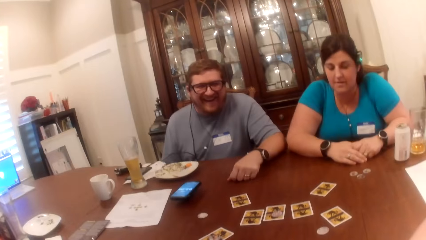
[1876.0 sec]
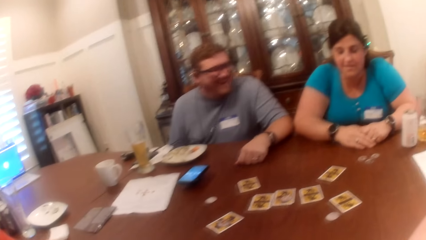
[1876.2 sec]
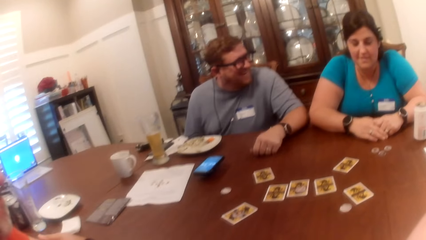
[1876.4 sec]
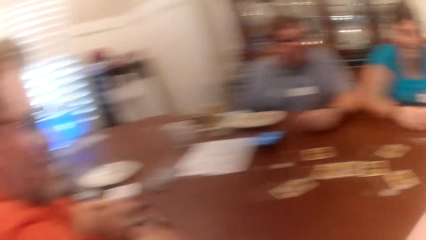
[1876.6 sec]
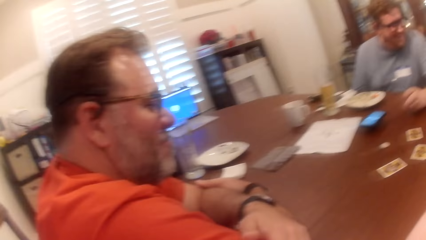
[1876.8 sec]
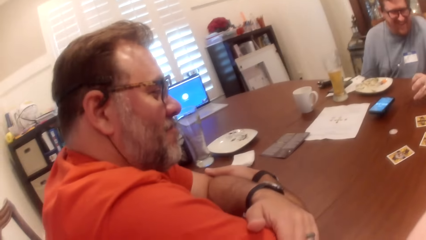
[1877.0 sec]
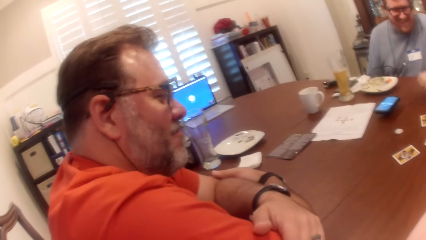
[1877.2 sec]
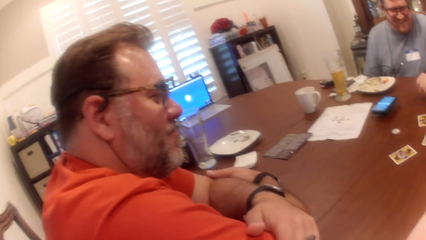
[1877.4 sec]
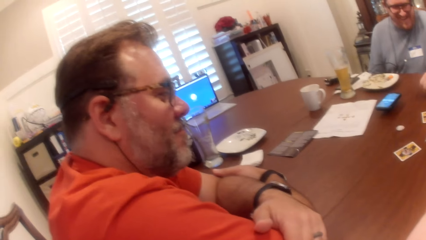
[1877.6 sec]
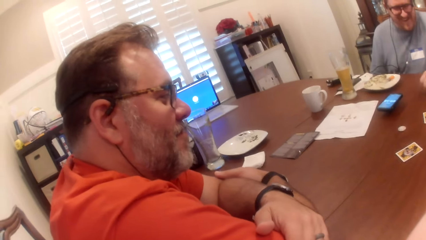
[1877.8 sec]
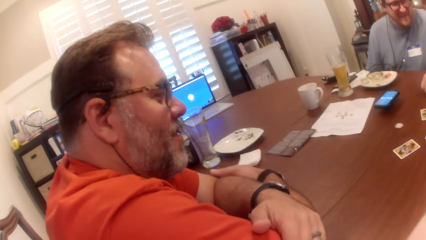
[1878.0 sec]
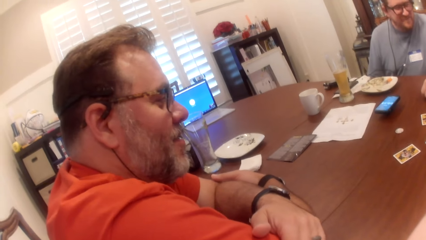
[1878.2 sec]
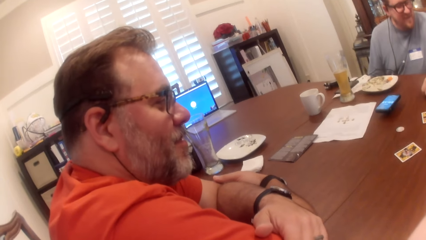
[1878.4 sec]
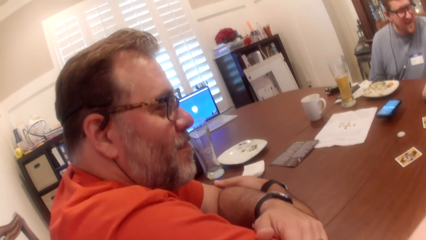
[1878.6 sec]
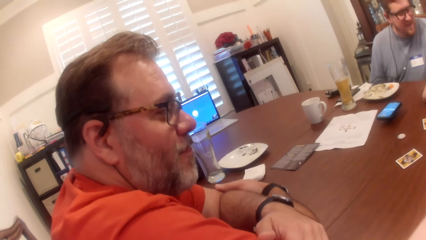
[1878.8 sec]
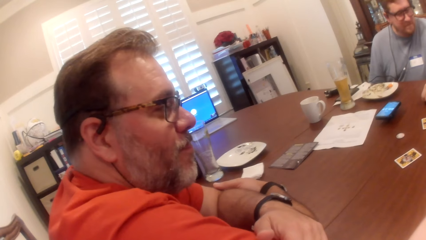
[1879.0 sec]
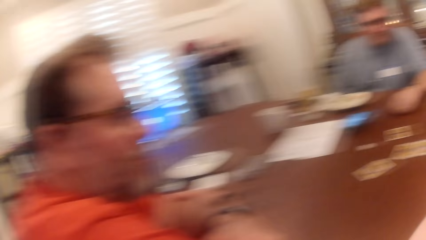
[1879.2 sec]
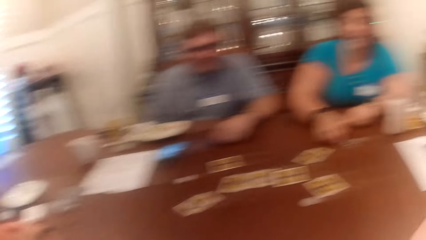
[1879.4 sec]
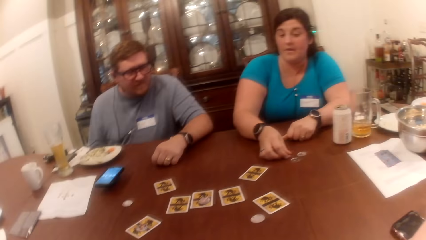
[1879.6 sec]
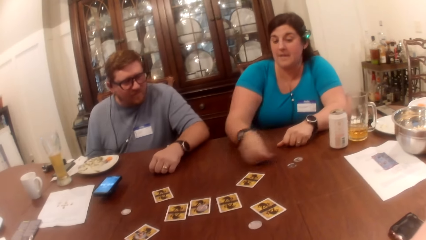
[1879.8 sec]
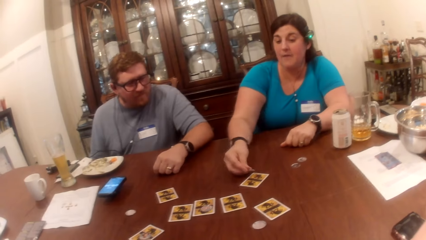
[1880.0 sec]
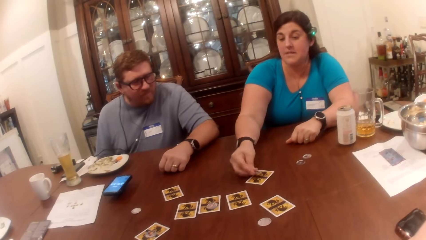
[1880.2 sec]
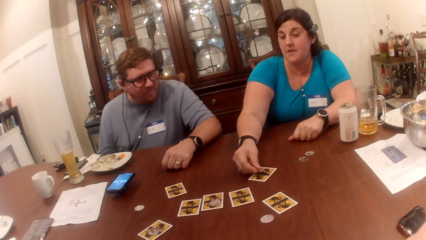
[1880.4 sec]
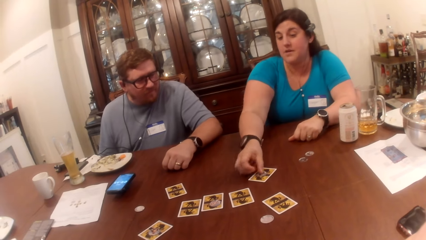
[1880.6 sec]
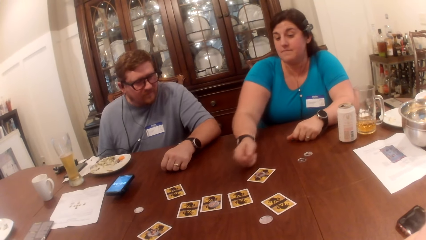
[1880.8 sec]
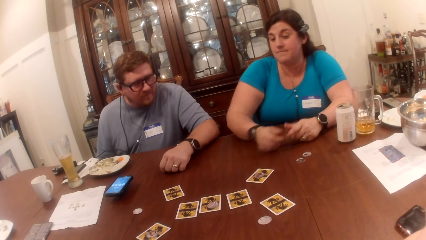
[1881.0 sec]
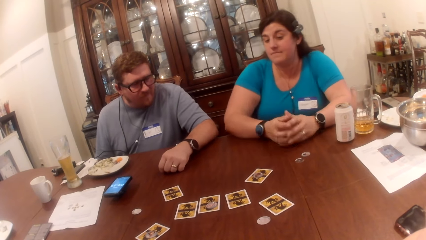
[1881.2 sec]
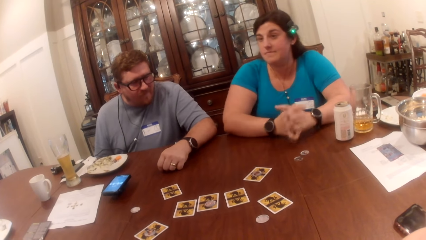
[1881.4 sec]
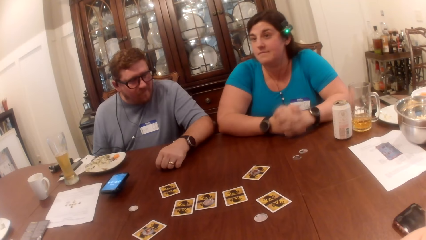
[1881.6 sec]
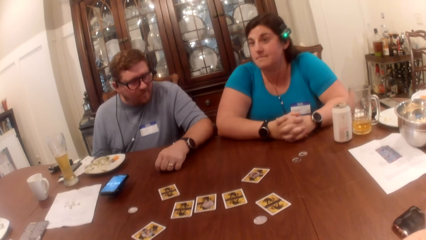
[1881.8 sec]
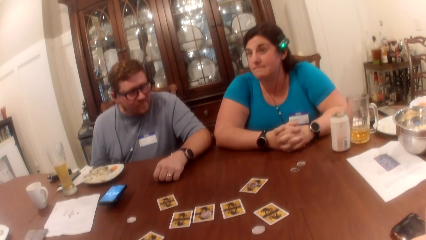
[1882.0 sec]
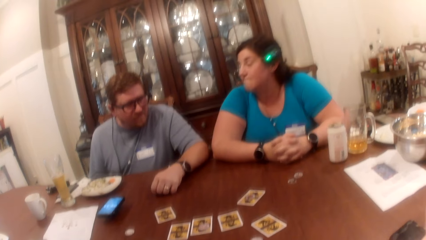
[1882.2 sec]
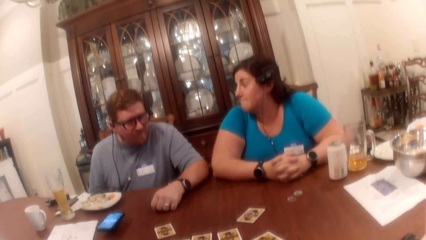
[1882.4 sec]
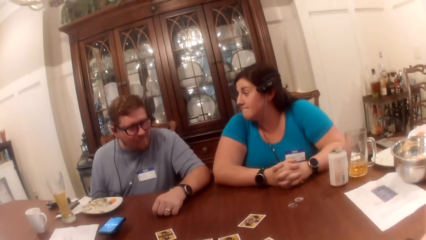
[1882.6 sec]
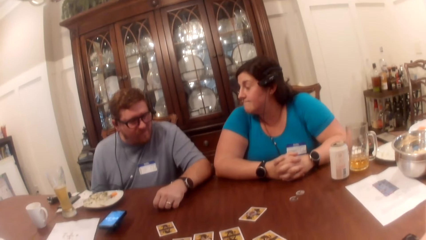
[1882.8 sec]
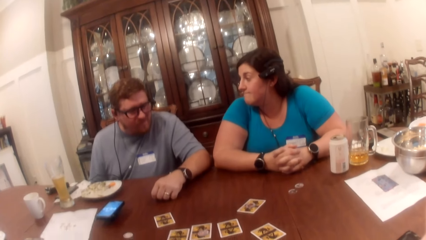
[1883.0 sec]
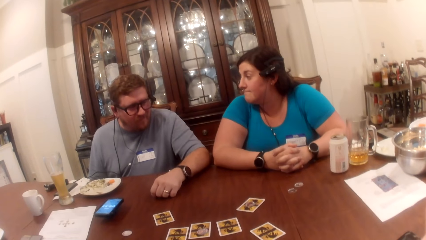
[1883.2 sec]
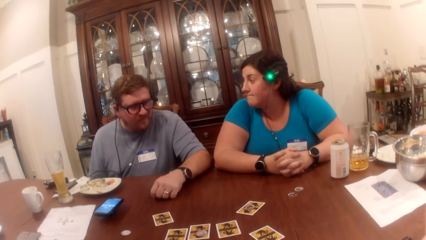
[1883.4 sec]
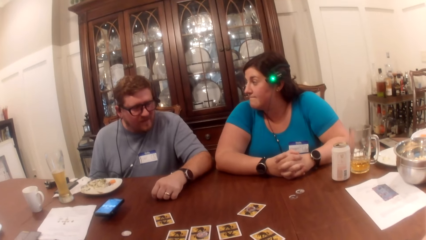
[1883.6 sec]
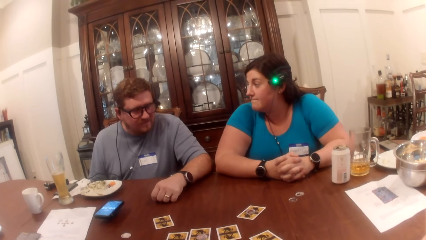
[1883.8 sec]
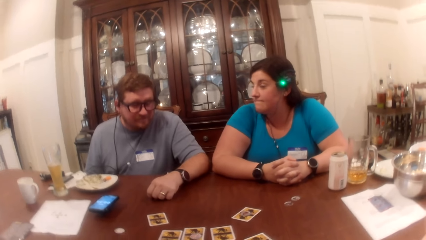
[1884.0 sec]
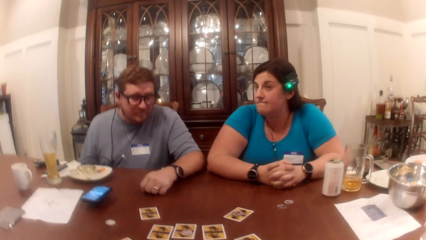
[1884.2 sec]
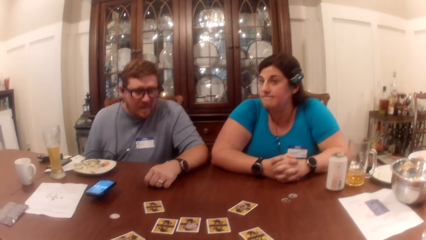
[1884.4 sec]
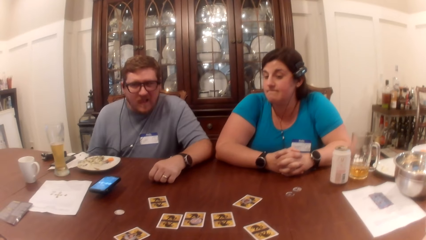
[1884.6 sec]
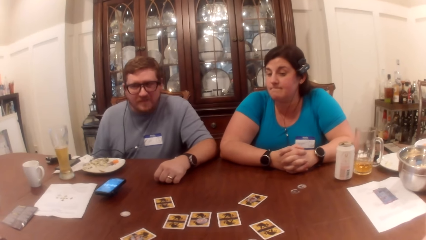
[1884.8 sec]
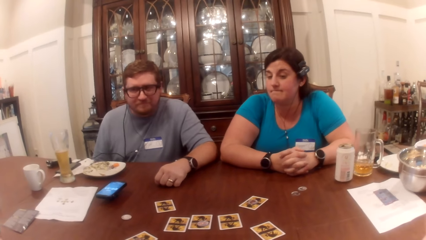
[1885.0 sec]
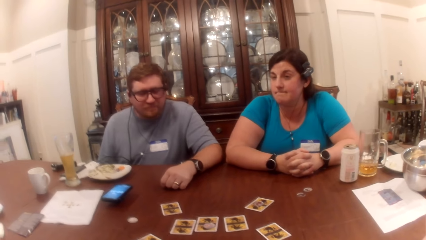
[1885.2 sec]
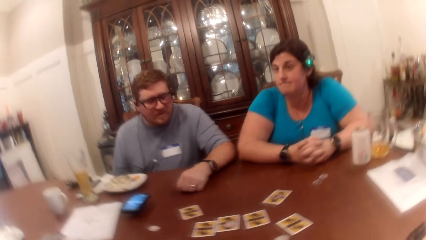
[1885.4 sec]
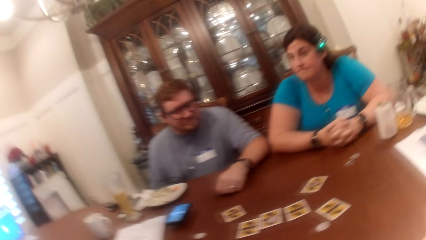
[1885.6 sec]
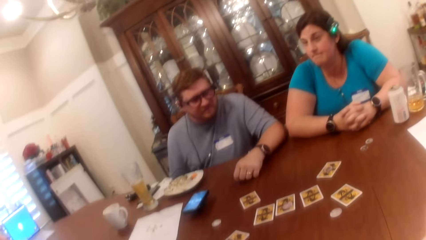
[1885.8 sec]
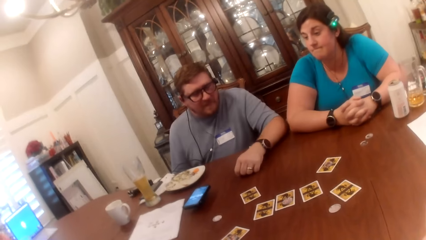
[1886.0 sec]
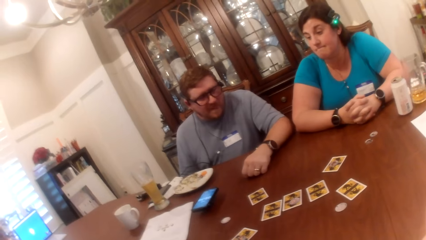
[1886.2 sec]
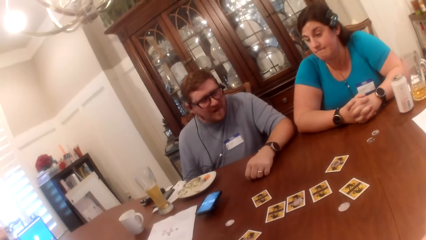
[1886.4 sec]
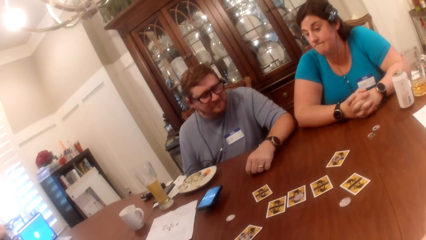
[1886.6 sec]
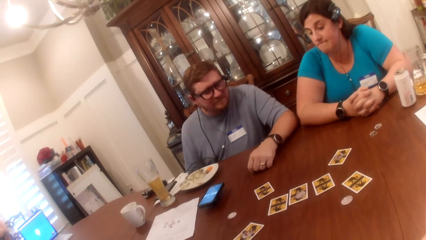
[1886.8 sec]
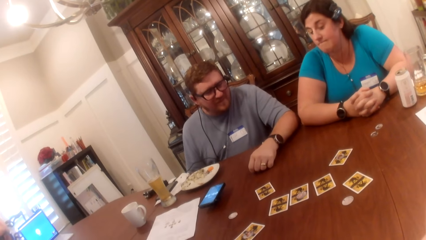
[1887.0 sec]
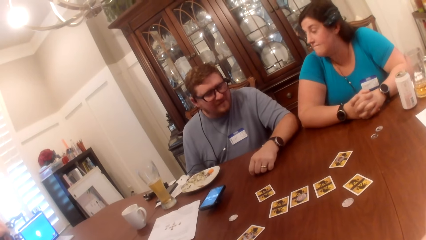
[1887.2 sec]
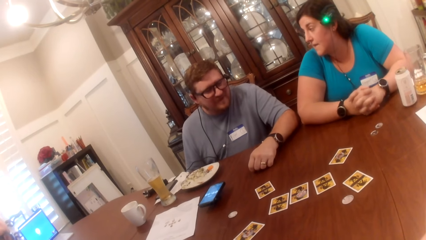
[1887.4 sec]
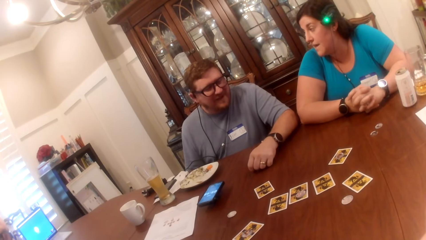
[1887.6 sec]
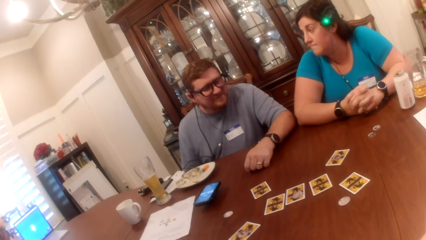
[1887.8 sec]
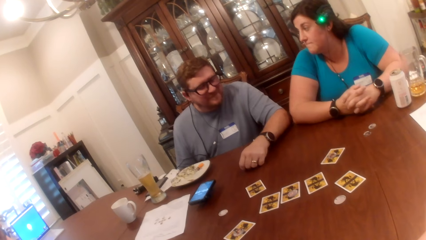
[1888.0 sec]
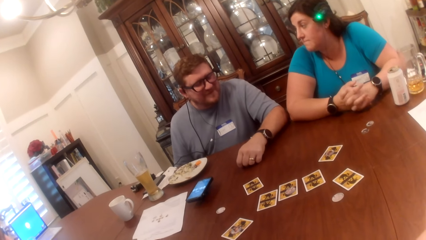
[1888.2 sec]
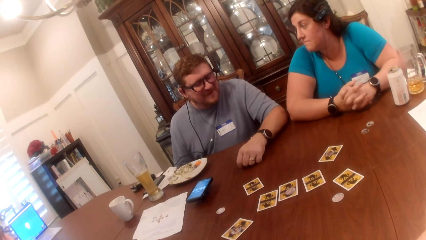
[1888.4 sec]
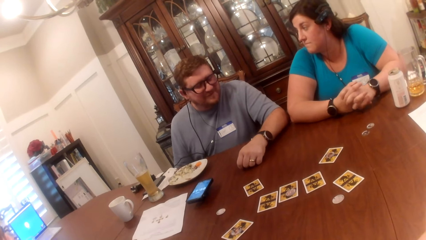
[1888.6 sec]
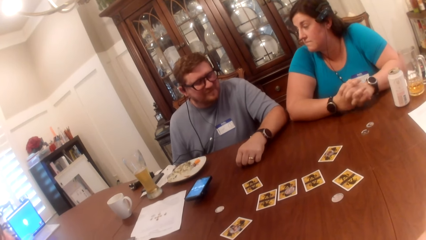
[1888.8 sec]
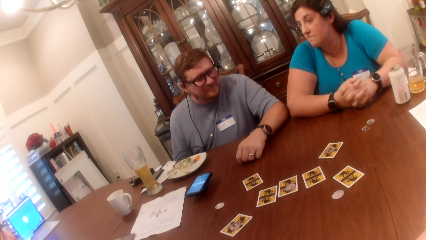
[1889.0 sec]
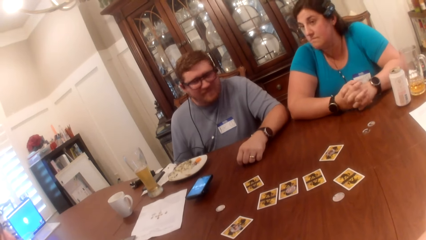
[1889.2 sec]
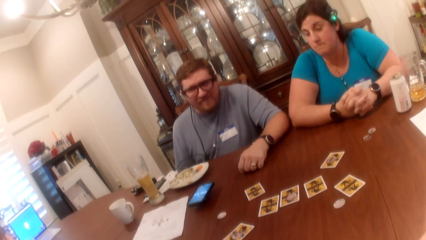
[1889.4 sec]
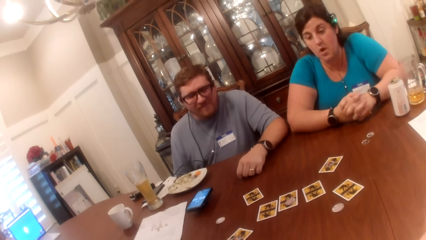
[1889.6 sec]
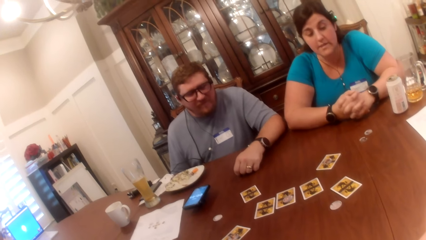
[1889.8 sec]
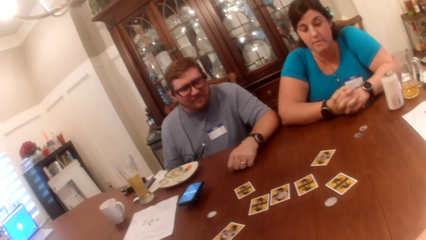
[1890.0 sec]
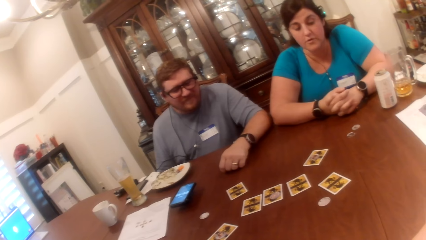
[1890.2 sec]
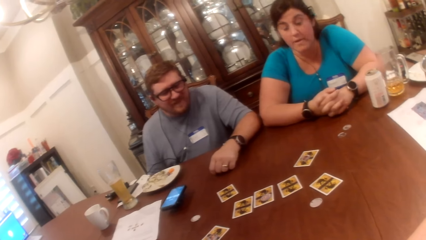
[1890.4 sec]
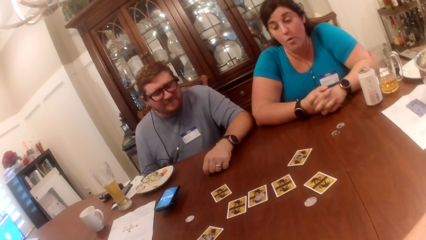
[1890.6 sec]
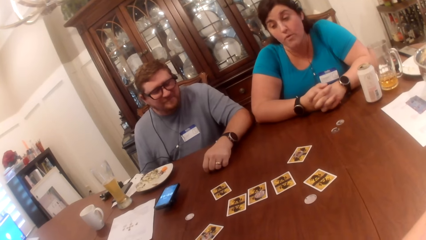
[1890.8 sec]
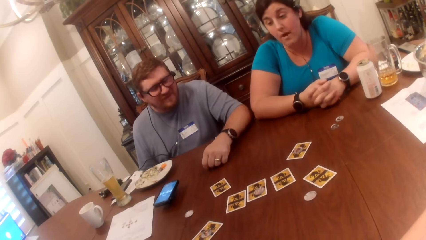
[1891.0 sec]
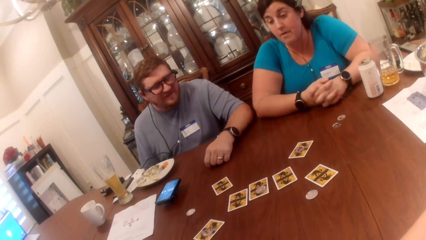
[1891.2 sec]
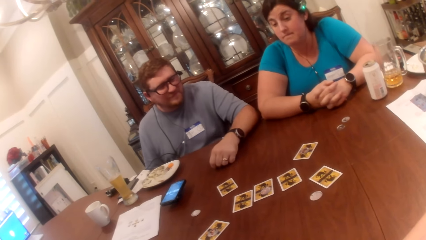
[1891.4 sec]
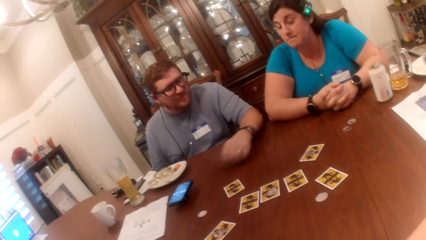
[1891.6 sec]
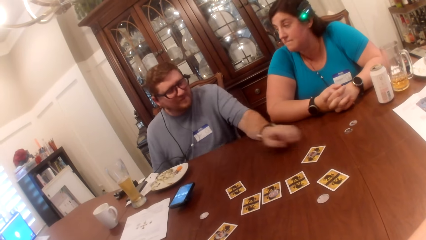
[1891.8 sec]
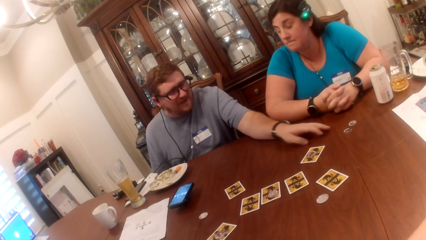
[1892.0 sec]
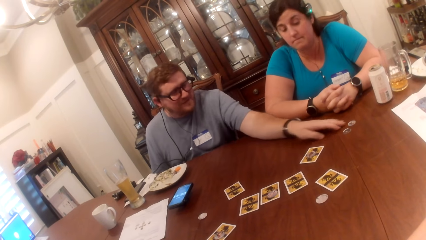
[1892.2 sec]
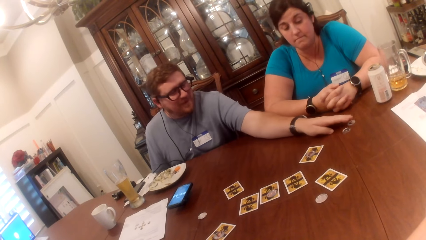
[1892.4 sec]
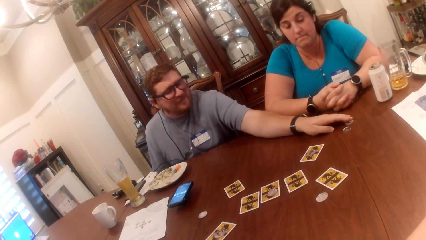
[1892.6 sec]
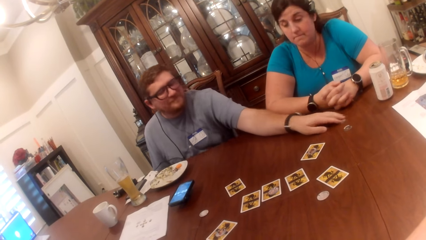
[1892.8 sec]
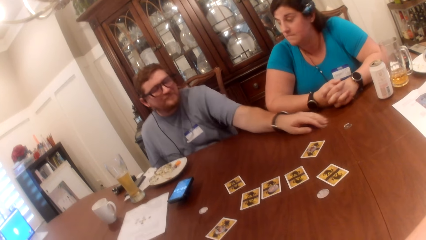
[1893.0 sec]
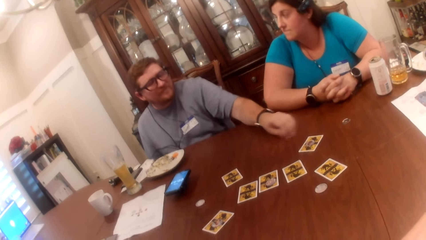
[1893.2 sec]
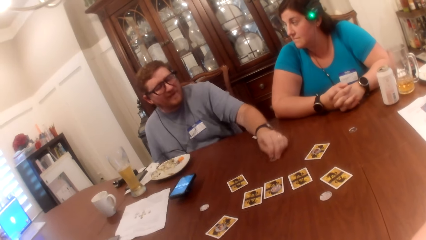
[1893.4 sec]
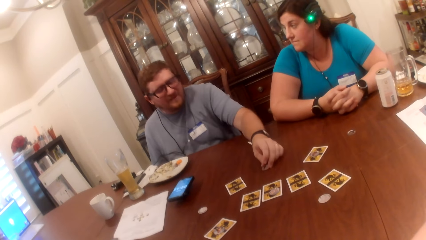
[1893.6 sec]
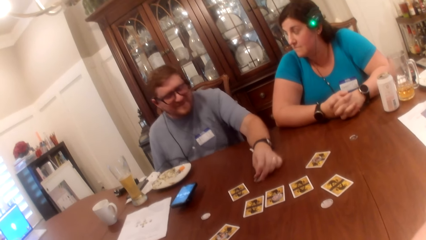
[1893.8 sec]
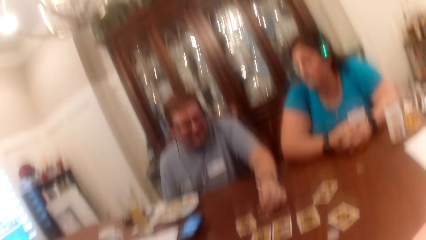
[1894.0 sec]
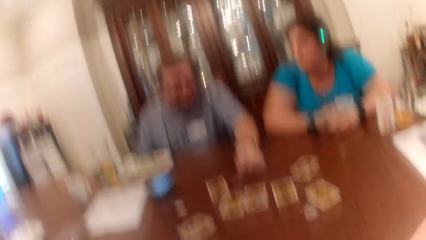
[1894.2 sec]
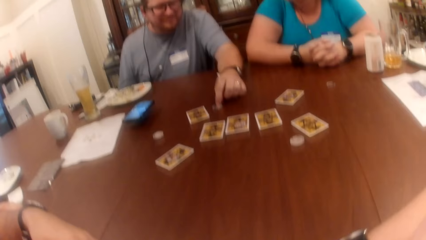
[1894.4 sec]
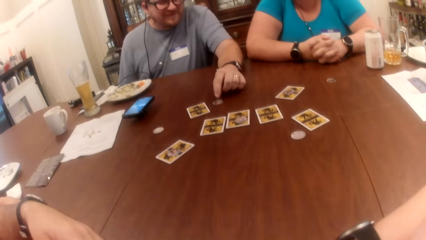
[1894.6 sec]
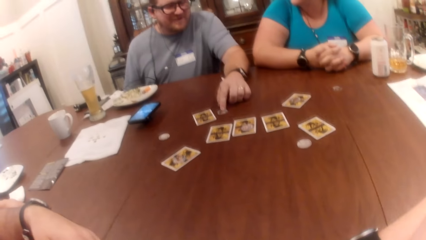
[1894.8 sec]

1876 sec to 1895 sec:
The woman picks a game token from the table with her right hand. The woman drops the game token in her right hand on a card on the table and claps her hands together. The man moves a game token on the table with his left hand.
